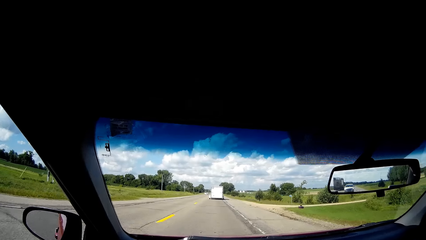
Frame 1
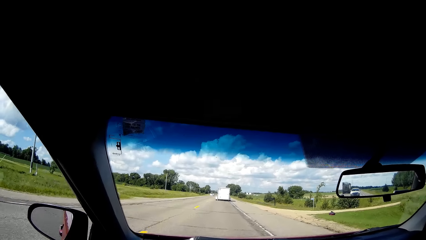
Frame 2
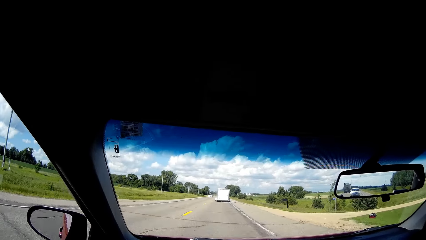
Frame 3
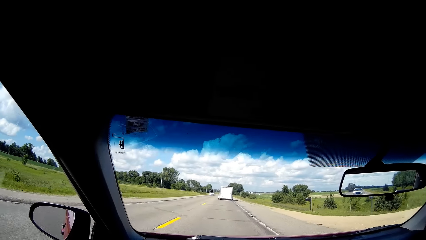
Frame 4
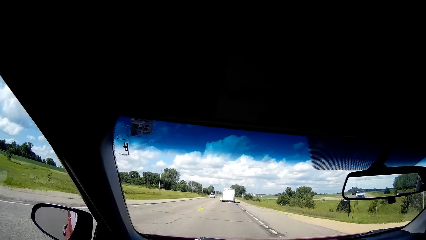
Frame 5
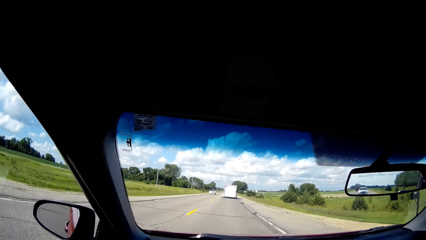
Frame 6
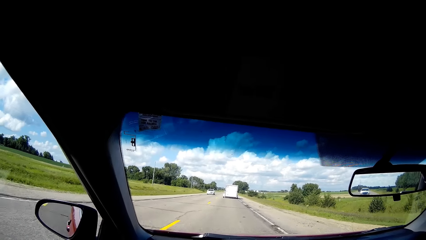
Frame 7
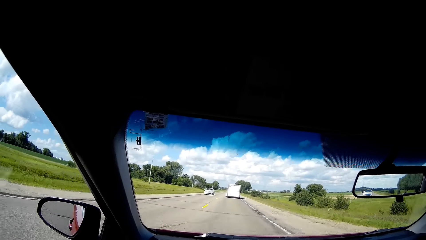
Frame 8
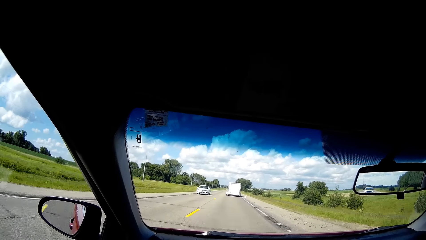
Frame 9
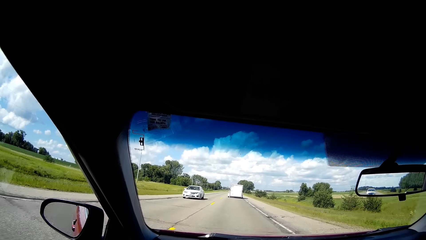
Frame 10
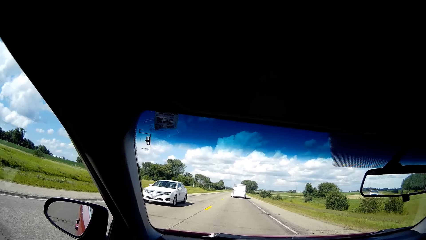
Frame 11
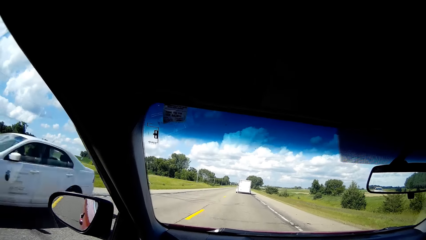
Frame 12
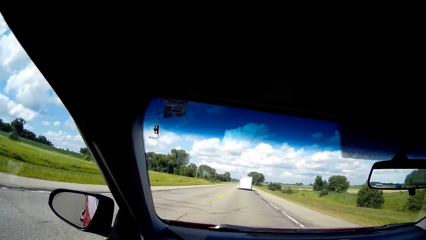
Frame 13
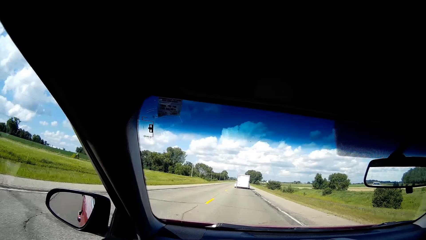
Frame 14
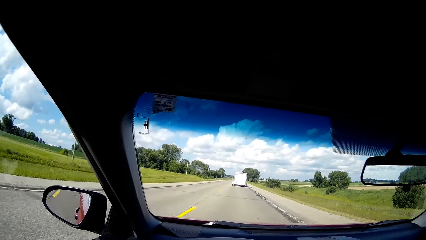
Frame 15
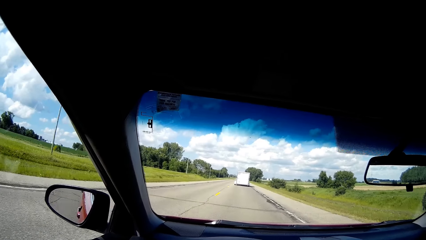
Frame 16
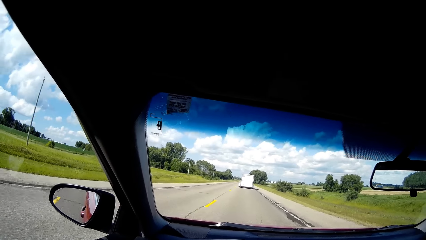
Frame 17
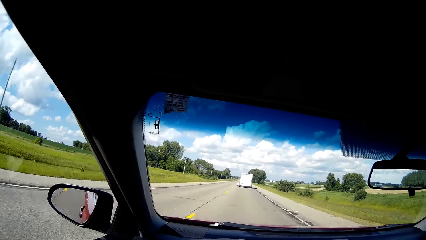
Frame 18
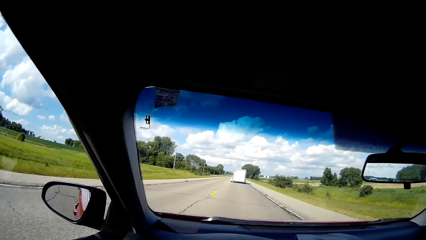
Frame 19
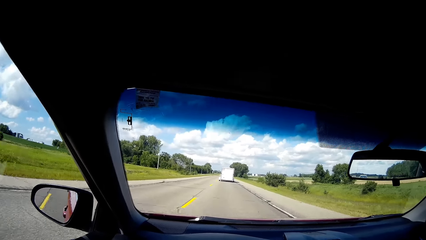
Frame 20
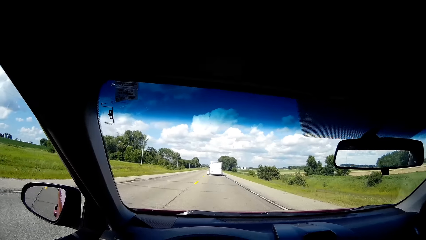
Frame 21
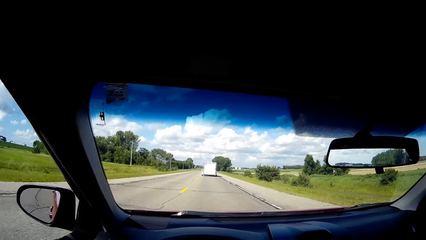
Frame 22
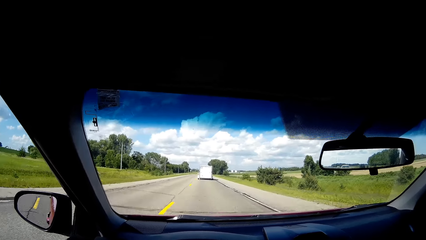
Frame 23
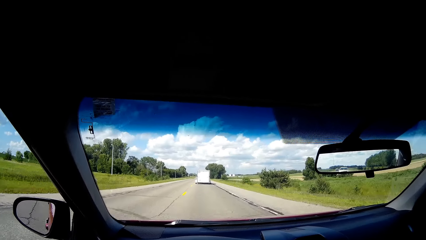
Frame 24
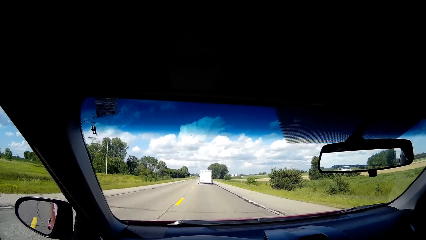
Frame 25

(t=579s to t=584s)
The camera wearer drives the car.

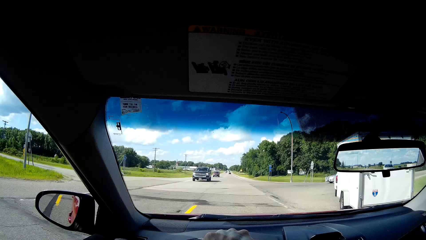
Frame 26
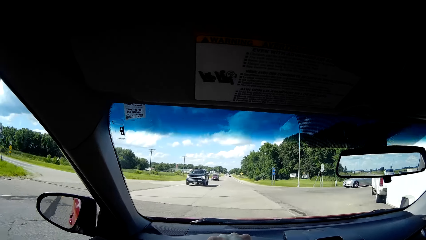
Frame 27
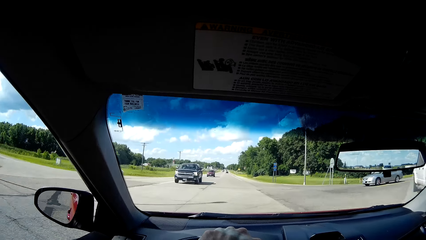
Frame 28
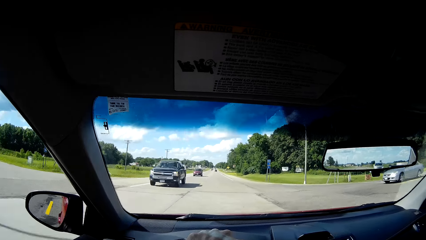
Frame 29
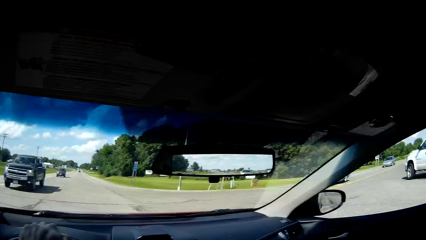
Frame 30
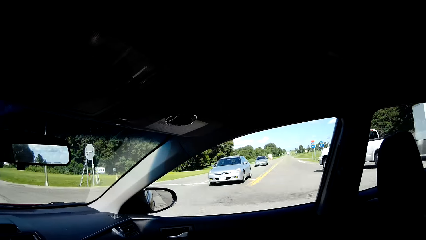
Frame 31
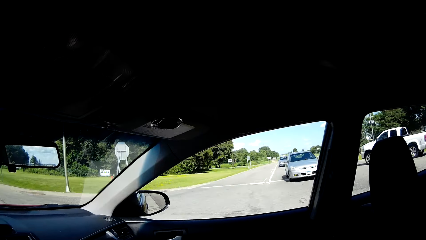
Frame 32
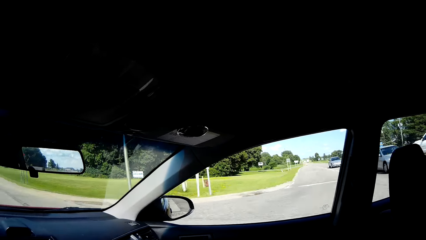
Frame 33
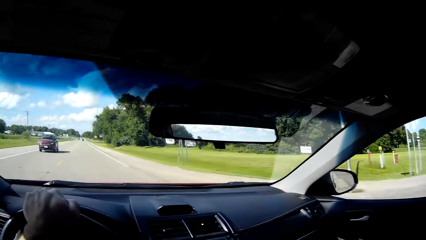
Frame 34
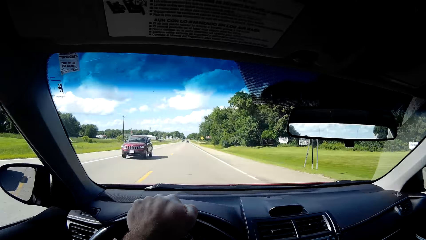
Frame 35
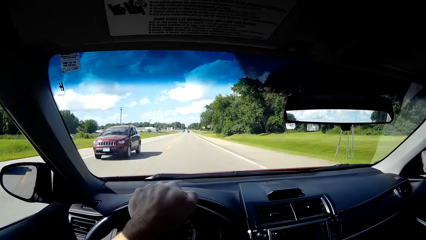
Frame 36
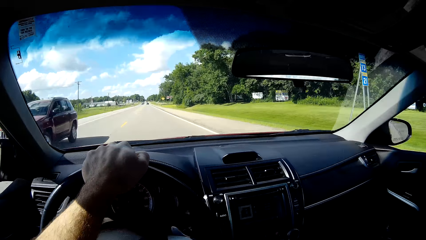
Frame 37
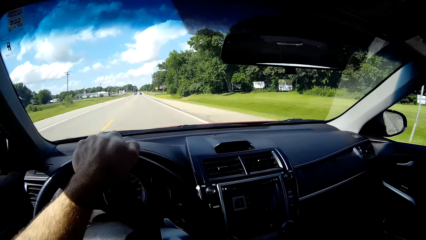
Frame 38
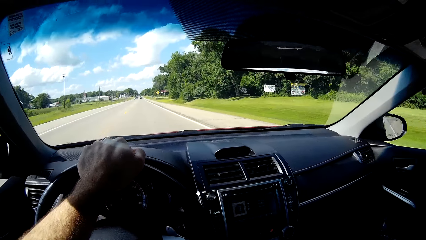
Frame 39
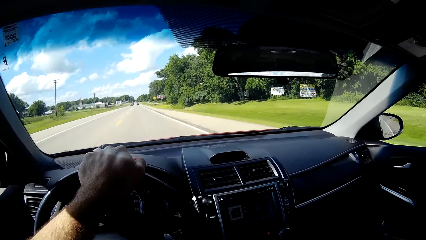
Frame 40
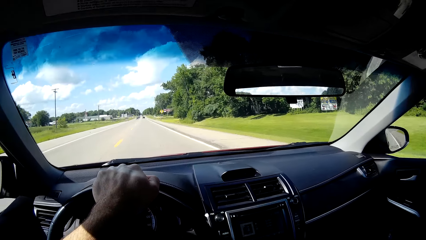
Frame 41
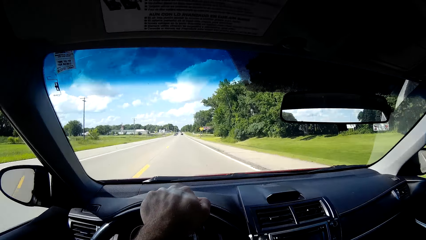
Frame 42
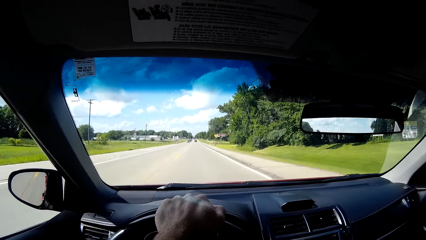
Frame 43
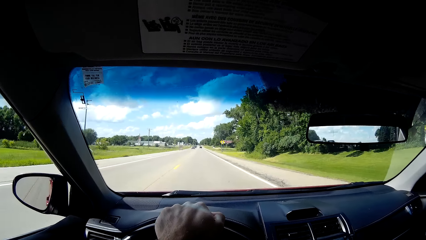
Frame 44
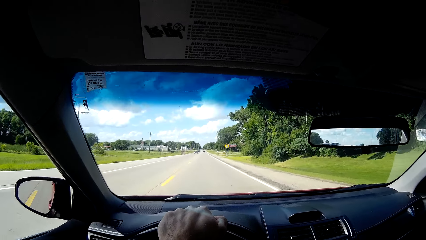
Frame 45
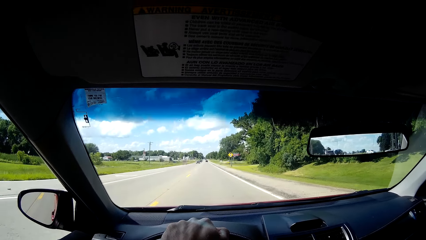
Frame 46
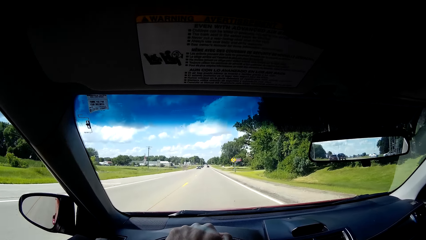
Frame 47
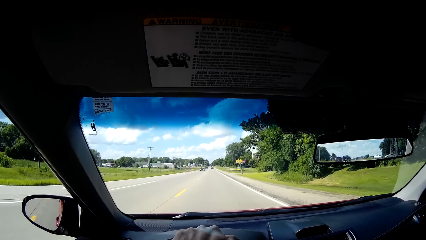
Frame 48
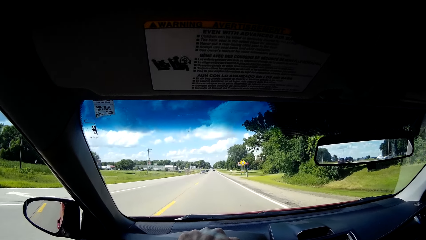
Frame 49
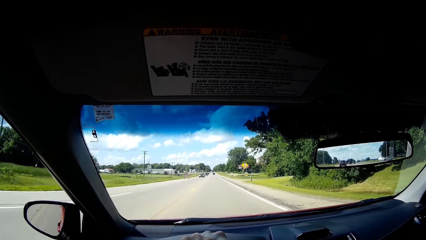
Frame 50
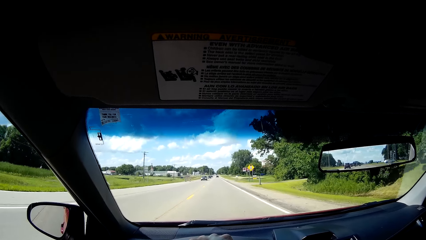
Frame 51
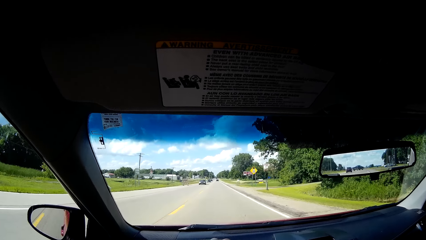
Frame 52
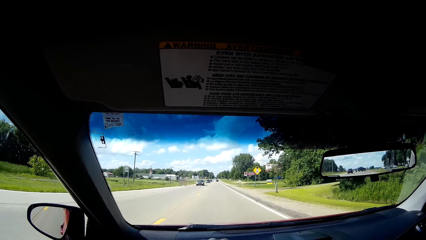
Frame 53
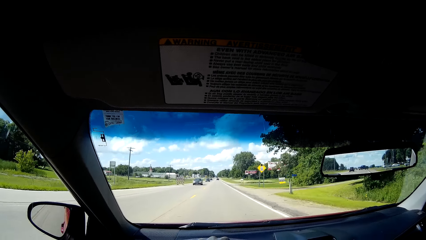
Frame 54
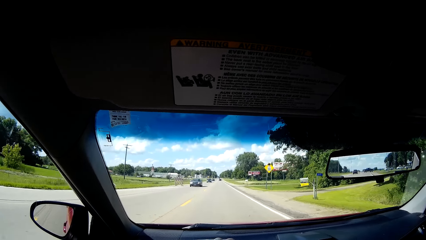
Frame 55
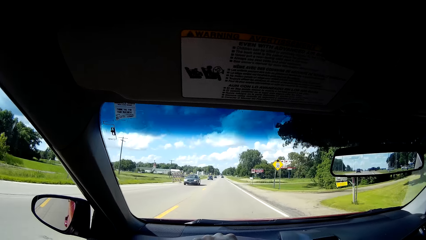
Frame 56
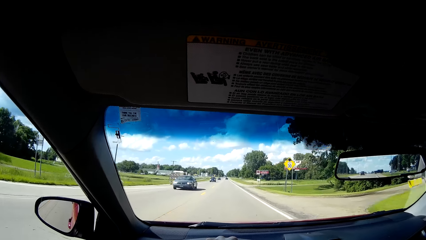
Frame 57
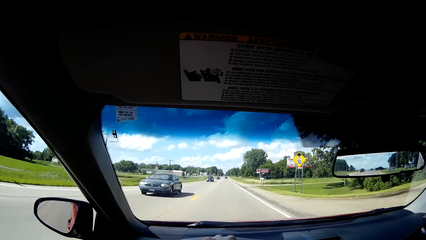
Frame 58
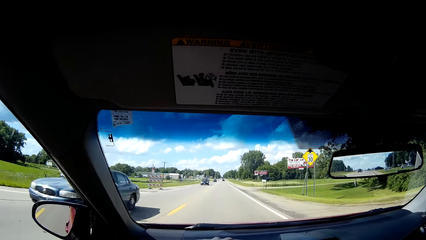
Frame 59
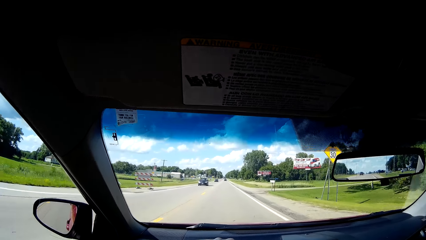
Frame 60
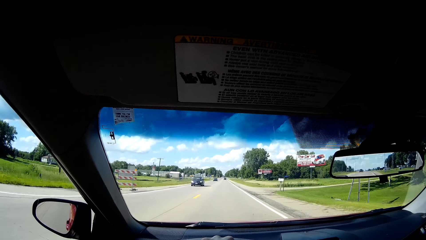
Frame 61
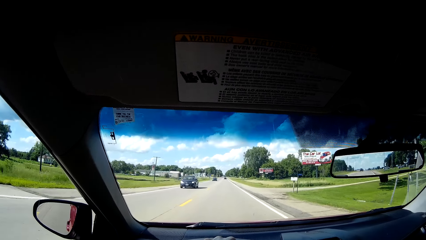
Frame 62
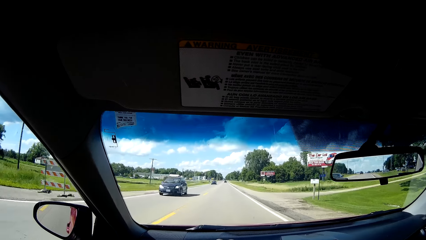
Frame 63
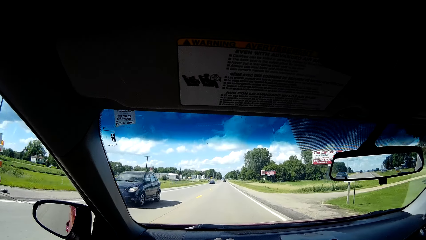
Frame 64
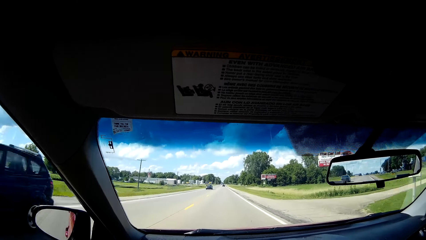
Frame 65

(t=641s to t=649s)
The camera wearer looks around the road. They drive the car.
